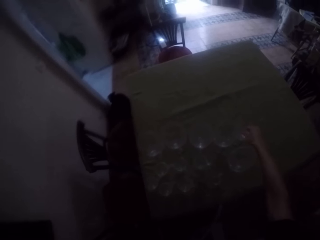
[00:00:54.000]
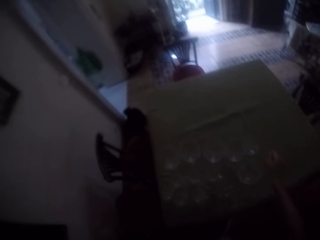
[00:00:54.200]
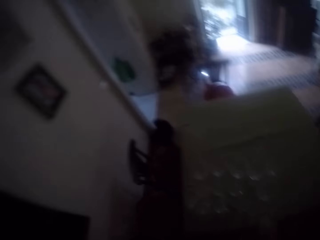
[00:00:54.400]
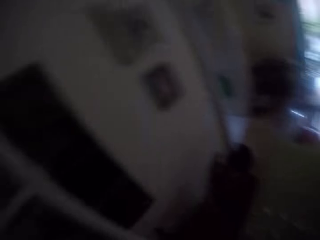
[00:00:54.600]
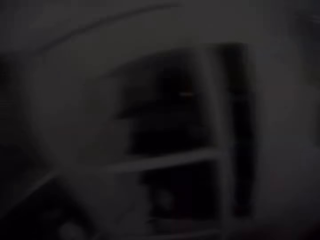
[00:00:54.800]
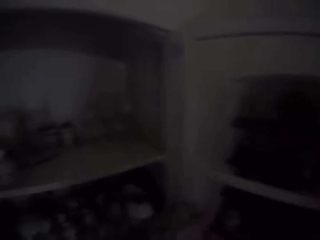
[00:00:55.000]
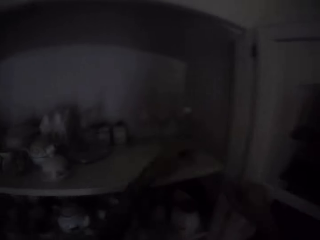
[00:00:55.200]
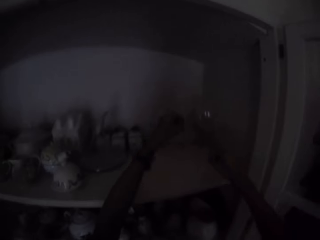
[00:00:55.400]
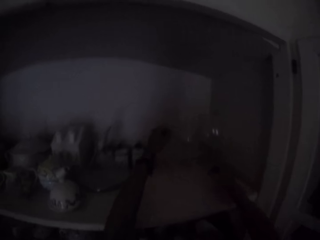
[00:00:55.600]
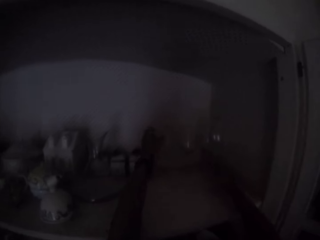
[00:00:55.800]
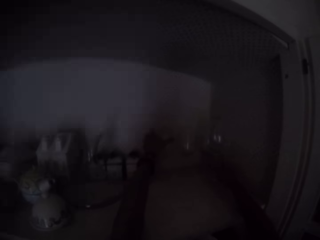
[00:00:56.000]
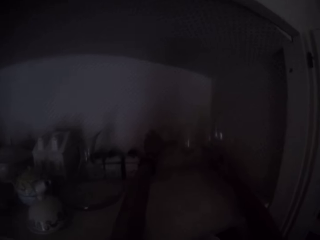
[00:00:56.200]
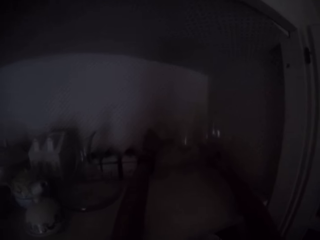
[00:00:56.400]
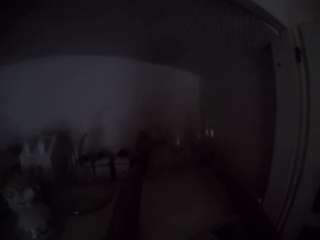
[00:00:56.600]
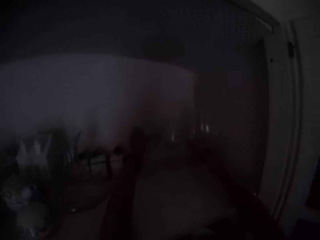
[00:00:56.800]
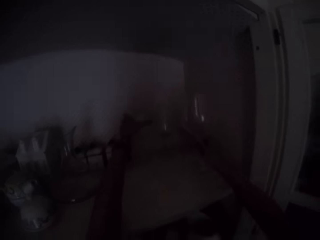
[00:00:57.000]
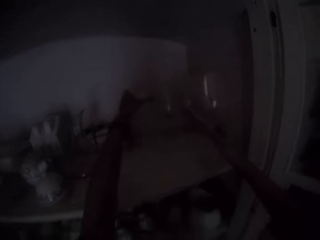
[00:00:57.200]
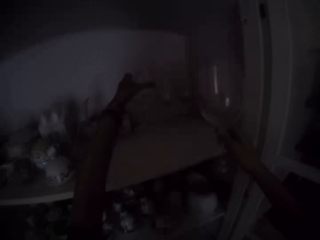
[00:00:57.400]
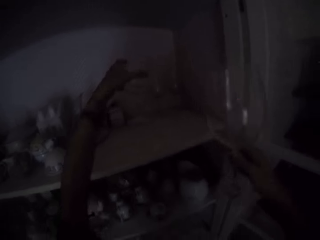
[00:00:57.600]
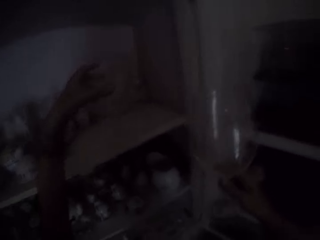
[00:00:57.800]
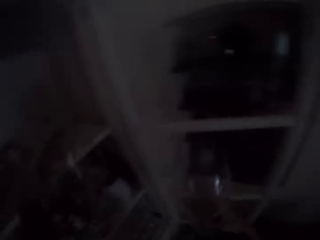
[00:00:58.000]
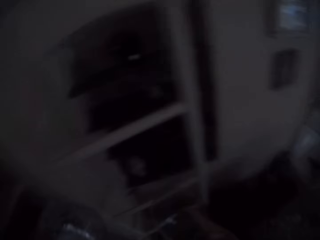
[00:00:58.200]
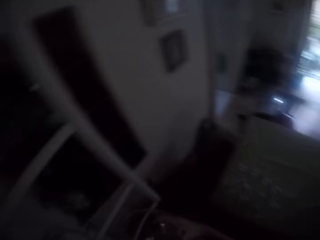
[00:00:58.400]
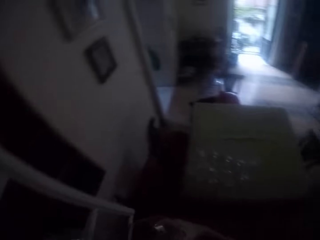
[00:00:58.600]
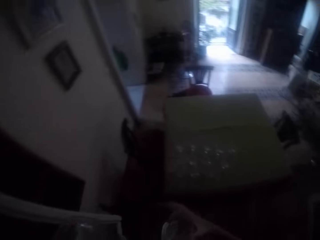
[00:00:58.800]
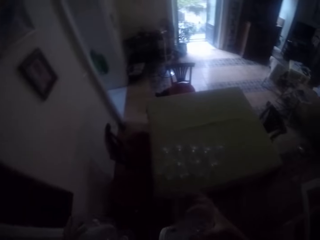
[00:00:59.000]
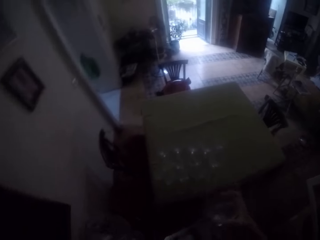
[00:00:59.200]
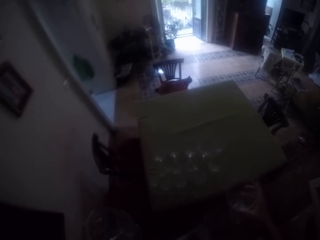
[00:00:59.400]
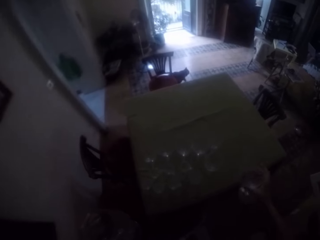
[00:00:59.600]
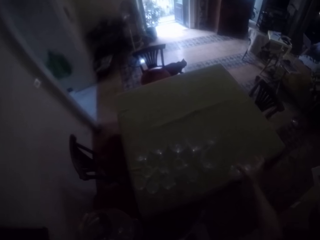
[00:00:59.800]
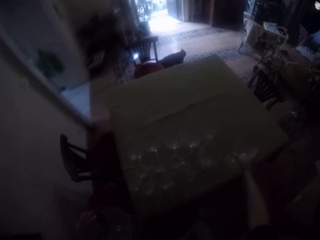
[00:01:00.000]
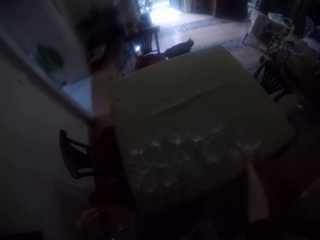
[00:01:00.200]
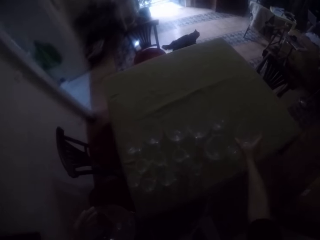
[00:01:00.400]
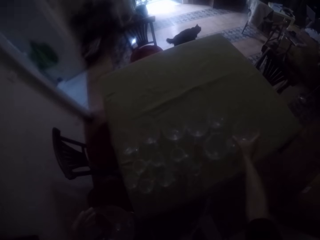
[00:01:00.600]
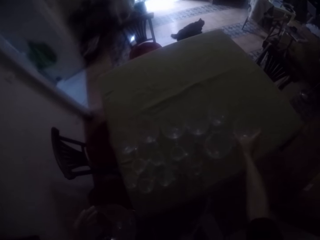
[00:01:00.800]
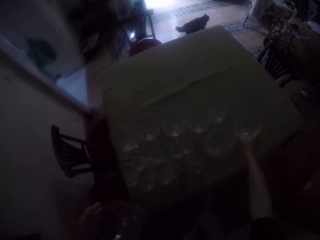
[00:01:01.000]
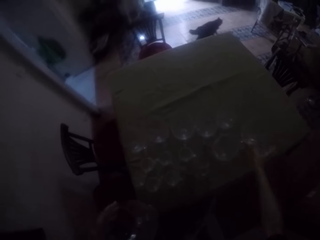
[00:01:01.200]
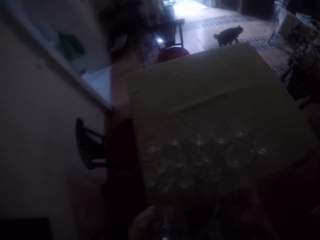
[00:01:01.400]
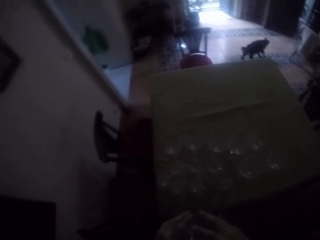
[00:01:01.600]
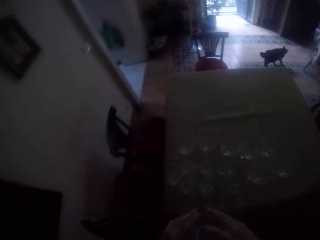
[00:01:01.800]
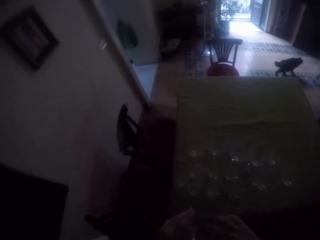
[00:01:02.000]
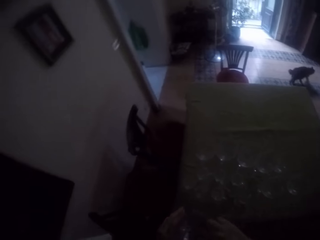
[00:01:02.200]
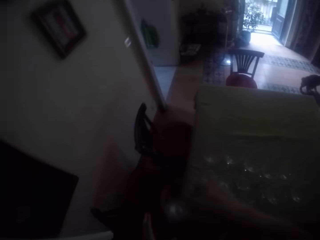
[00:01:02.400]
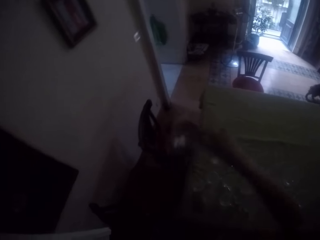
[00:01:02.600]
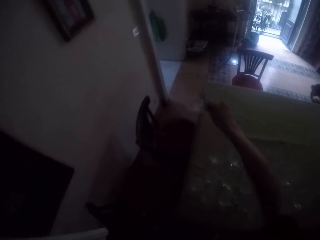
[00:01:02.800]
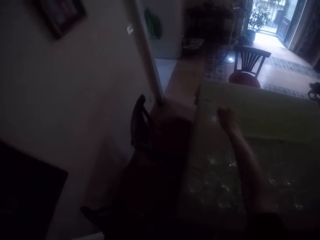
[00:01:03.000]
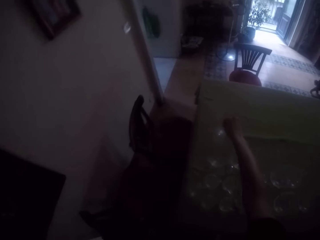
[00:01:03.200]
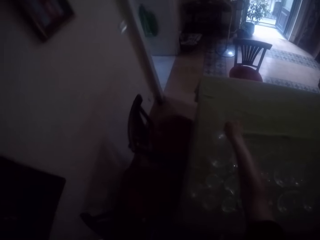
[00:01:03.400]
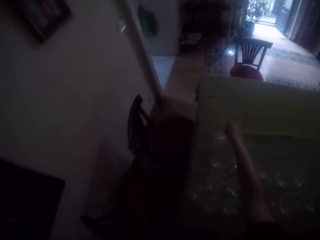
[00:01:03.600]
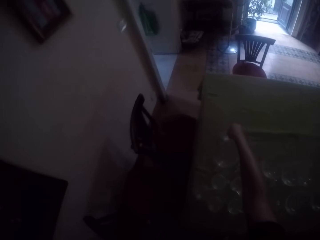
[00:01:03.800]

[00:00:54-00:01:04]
The camera wearer picks the glasses from the drawer. They put the glasses on the table.

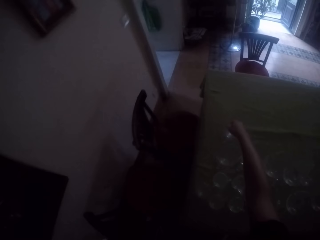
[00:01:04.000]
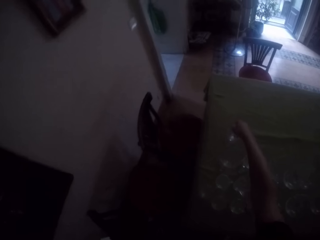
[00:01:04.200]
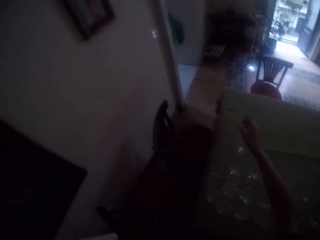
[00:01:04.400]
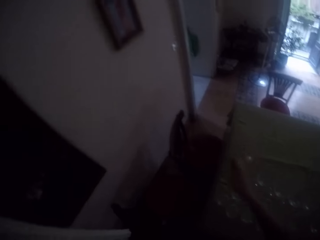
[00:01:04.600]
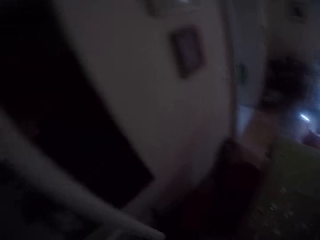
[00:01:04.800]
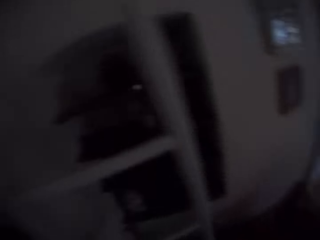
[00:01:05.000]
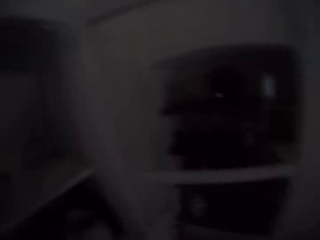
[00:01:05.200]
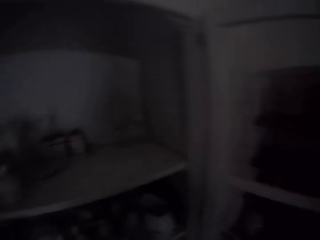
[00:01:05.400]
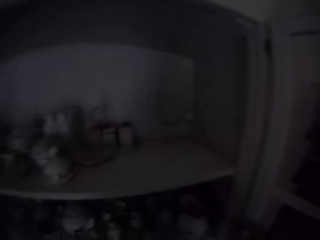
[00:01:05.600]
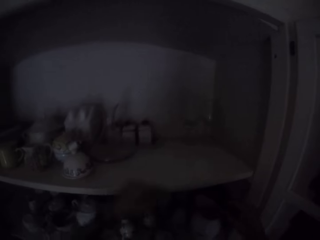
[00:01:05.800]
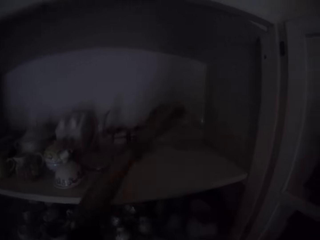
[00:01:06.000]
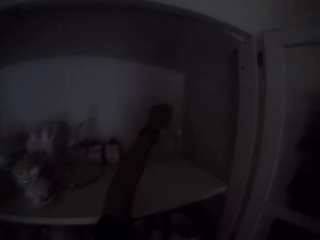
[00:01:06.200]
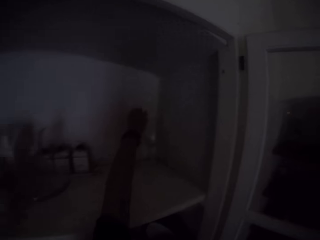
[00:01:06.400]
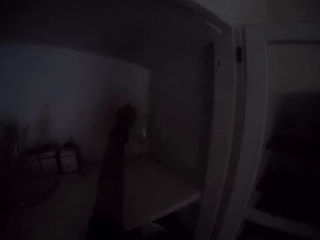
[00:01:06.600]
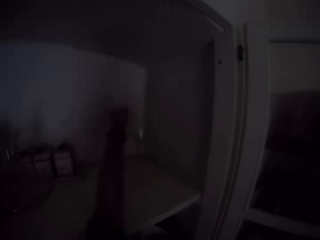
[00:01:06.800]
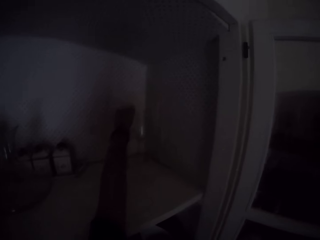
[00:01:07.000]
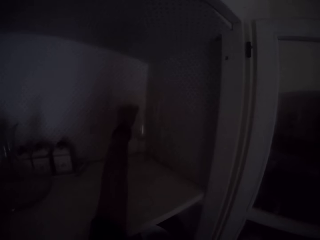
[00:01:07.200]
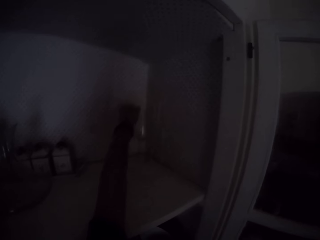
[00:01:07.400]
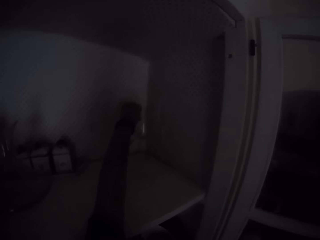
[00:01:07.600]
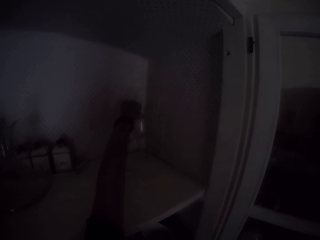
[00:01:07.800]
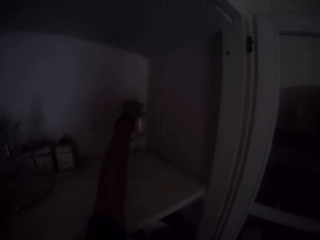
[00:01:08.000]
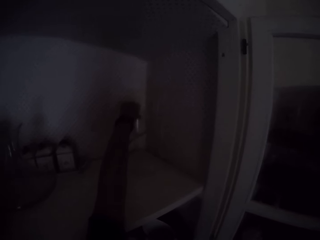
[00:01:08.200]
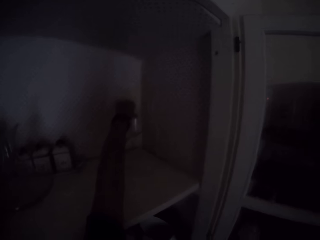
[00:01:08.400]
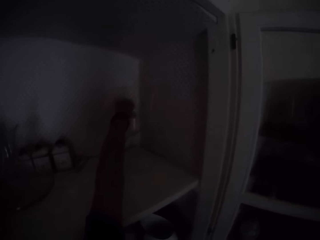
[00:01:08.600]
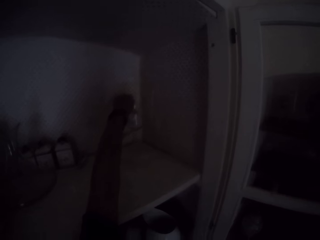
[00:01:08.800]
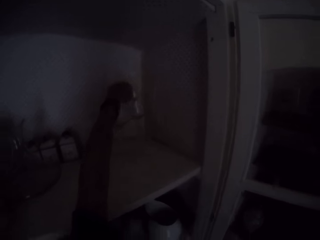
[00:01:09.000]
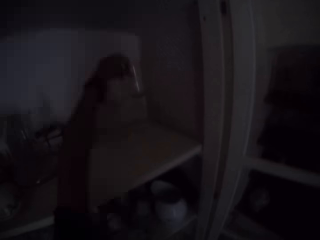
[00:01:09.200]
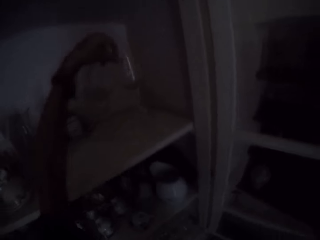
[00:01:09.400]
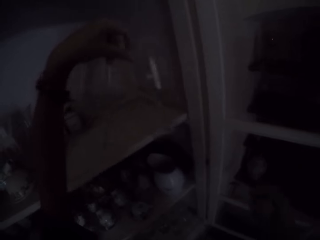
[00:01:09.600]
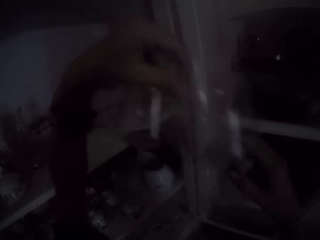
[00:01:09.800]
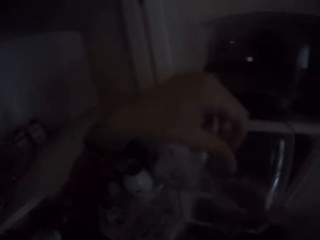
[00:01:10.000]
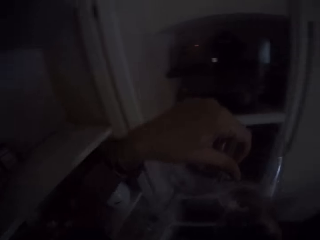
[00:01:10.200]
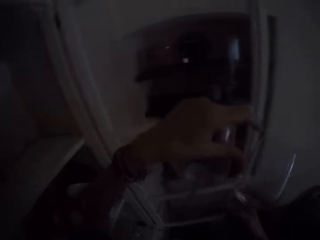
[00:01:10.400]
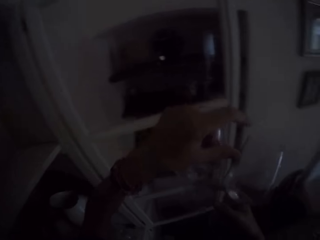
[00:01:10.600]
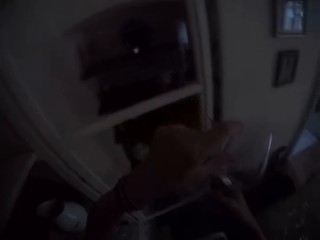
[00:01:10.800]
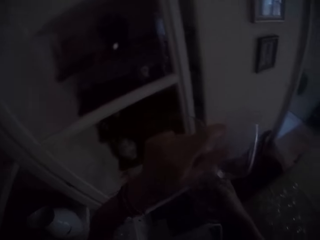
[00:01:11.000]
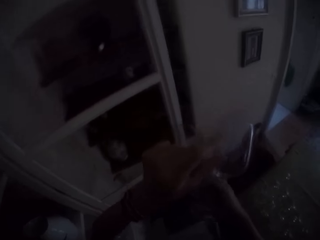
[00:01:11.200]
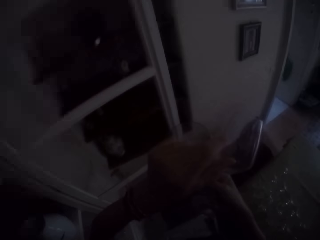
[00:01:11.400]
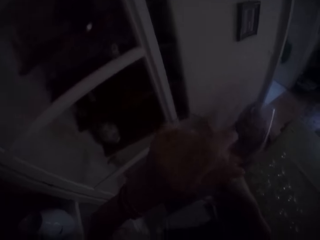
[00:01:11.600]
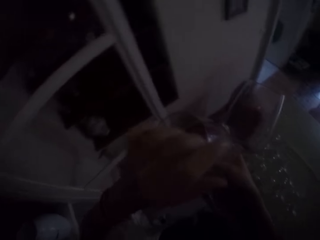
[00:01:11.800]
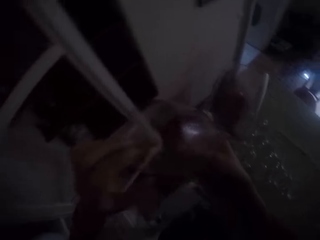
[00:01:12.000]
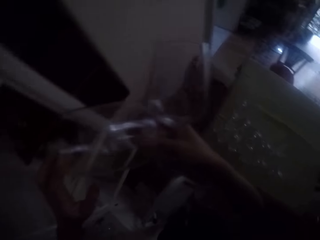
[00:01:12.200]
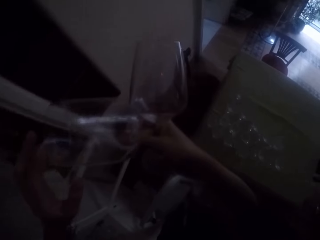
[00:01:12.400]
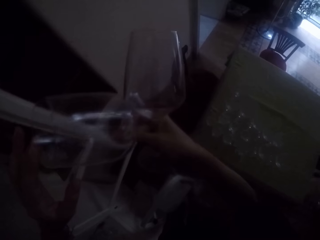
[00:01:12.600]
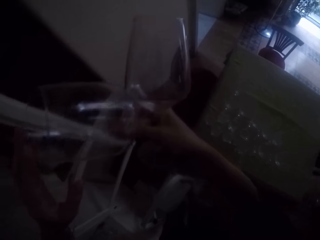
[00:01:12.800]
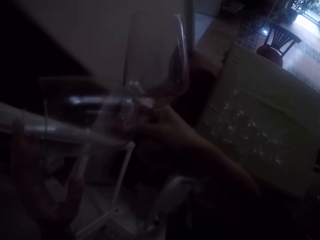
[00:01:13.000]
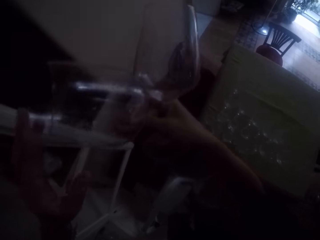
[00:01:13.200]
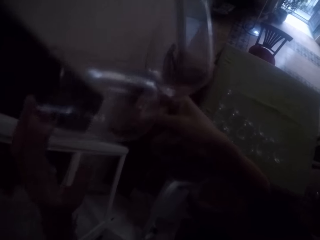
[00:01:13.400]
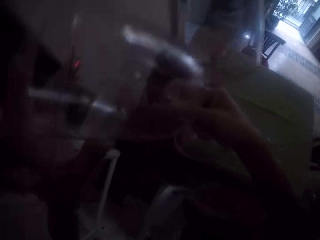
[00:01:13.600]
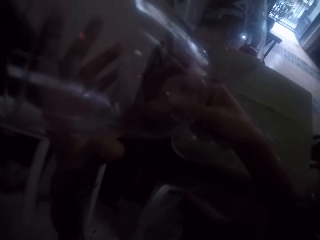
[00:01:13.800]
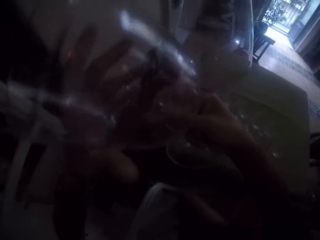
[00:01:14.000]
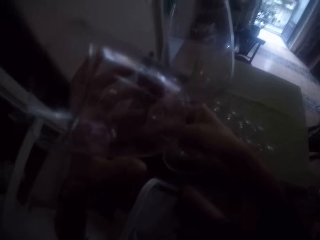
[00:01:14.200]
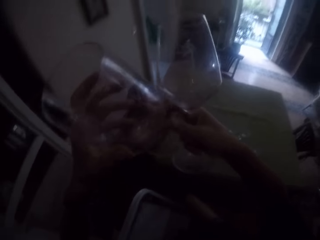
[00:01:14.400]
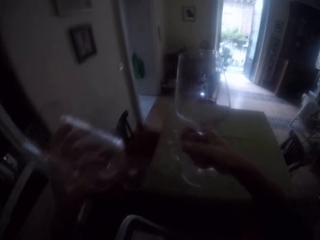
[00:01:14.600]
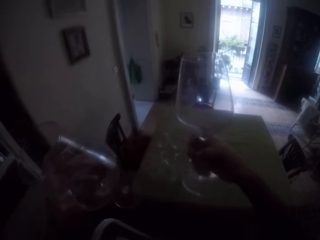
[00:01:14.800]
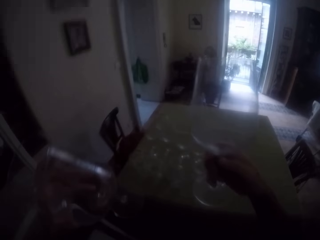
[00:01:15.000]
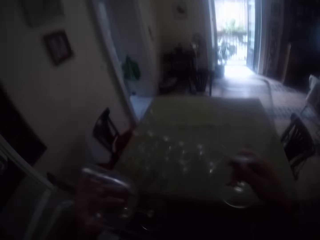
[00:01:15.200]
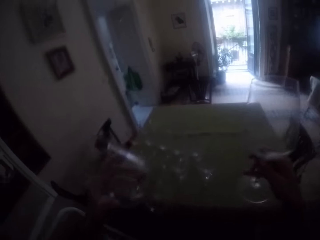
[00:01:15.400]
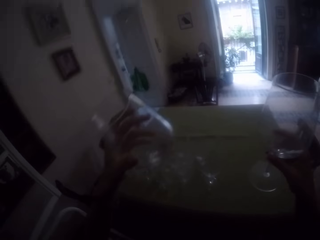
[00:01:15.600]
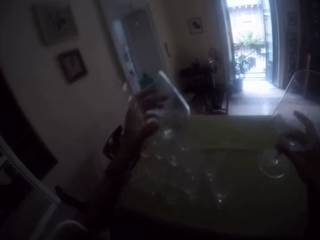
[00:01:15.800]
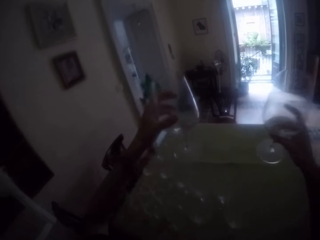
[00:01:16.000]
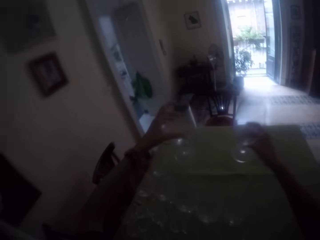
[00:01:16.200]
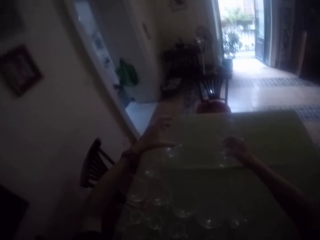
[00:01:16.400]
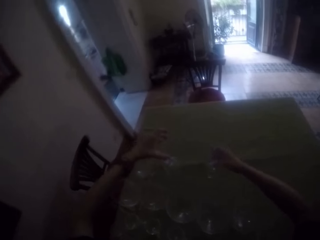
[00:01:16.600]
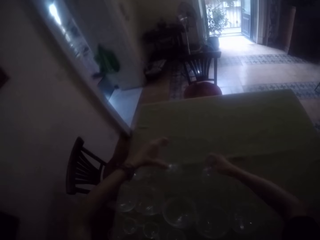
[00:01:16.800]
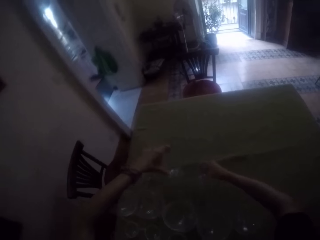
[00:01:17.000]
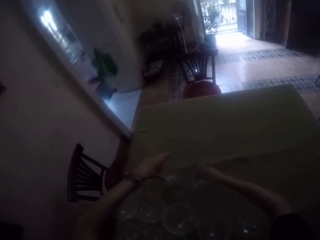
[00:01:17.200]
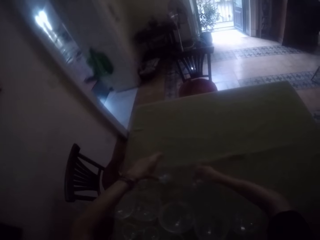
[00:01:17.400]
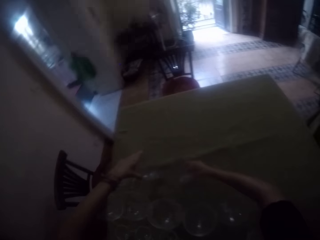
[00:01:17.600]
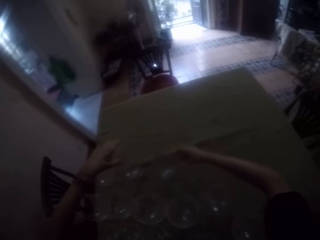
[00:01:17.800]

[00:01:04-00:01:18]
The camera wearer picks the glasses from the drawer. They look at the glasses. They place the glasses on the table.
